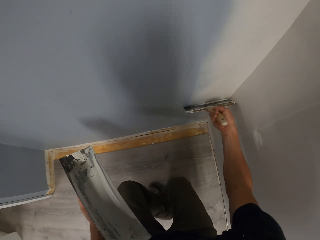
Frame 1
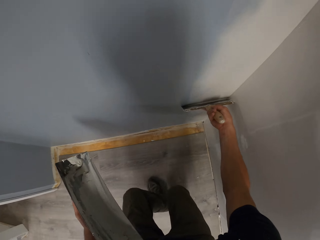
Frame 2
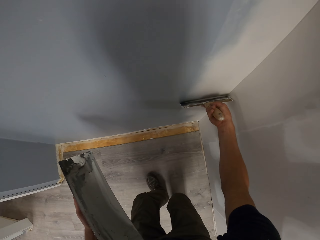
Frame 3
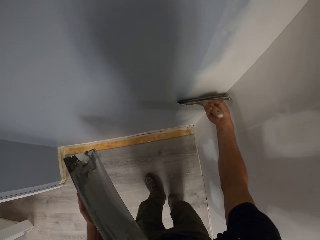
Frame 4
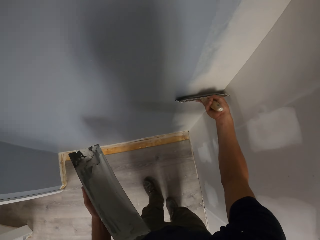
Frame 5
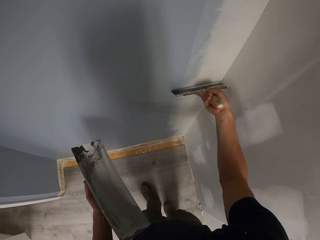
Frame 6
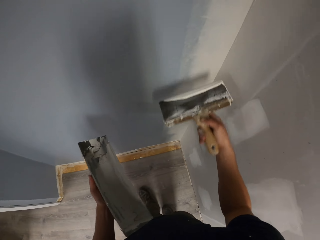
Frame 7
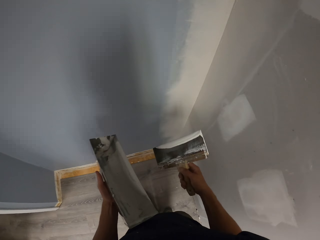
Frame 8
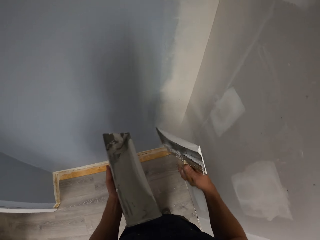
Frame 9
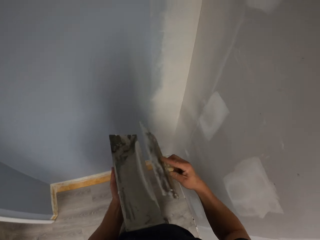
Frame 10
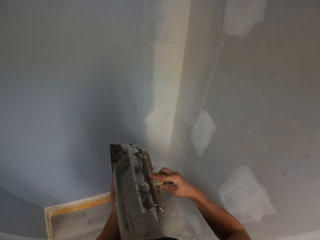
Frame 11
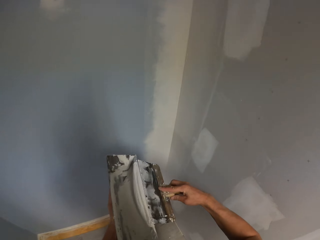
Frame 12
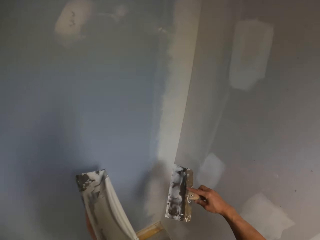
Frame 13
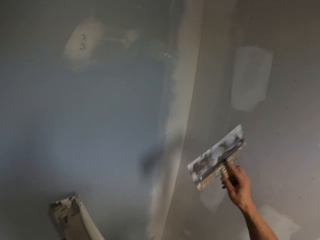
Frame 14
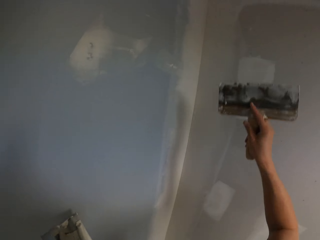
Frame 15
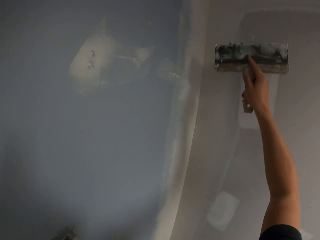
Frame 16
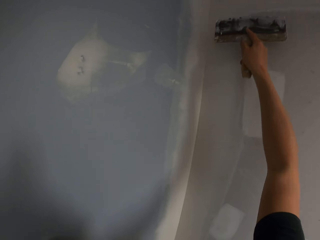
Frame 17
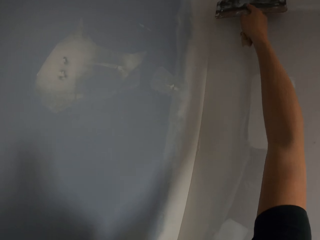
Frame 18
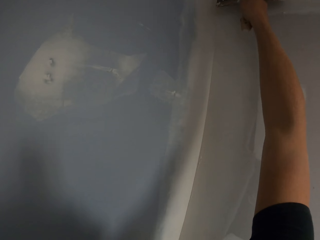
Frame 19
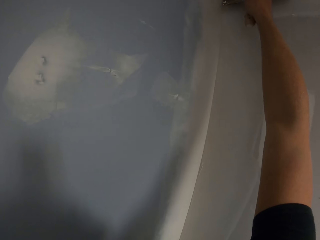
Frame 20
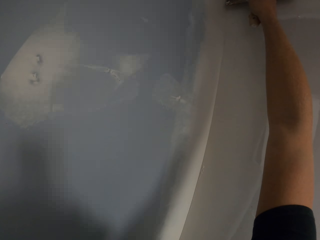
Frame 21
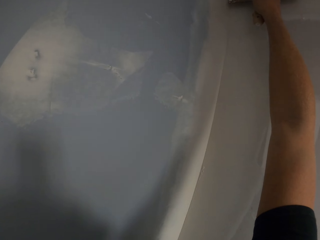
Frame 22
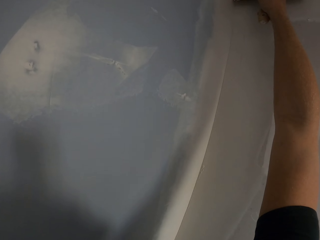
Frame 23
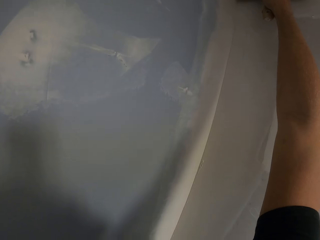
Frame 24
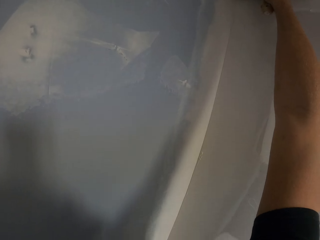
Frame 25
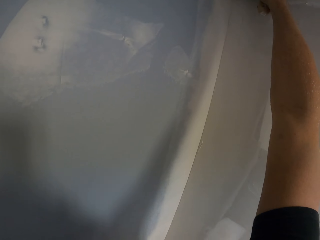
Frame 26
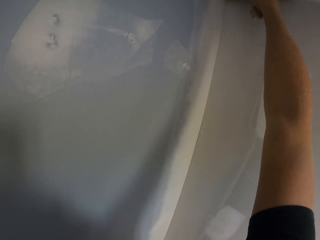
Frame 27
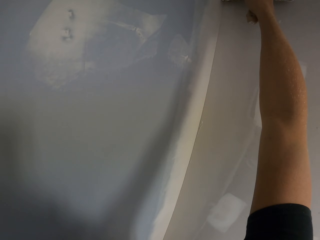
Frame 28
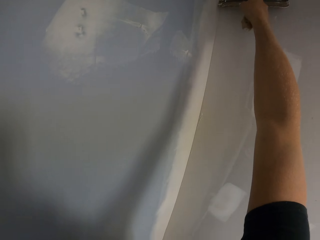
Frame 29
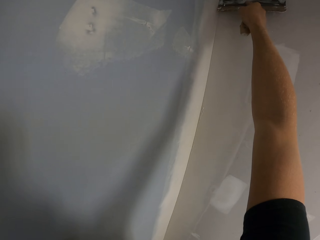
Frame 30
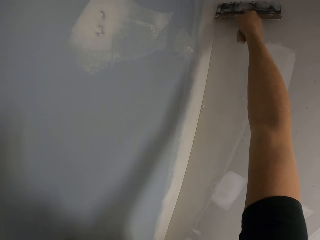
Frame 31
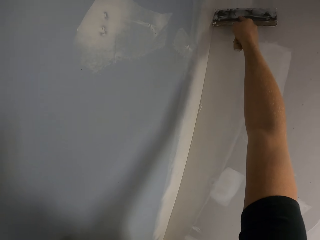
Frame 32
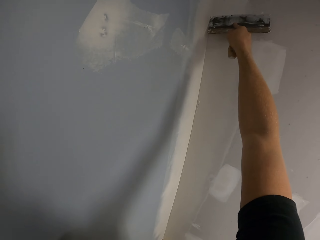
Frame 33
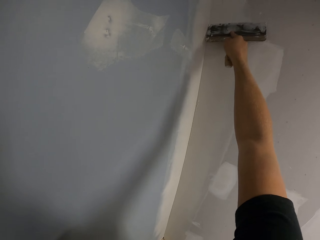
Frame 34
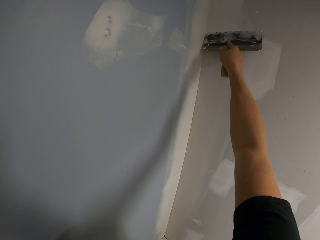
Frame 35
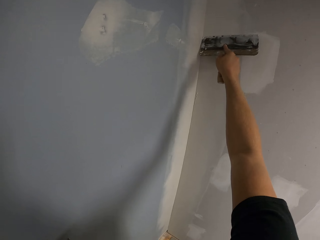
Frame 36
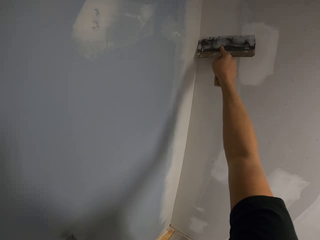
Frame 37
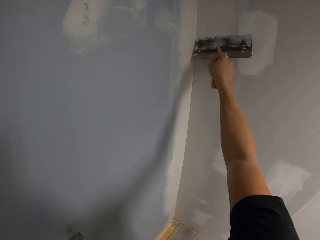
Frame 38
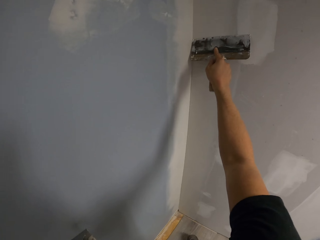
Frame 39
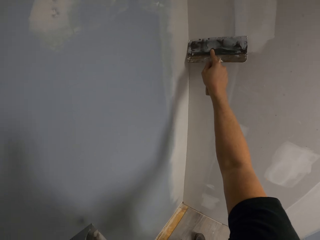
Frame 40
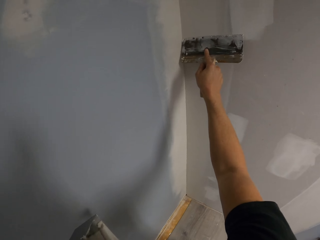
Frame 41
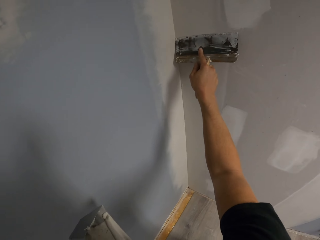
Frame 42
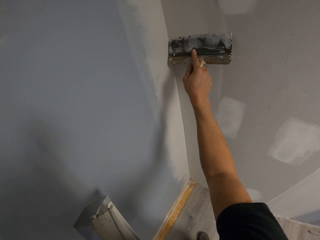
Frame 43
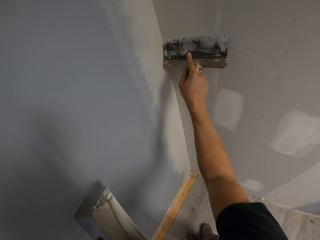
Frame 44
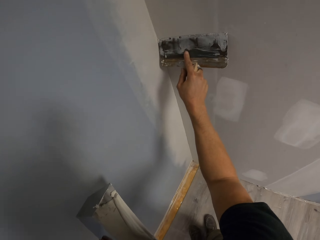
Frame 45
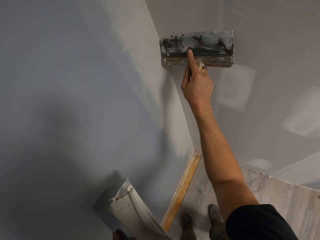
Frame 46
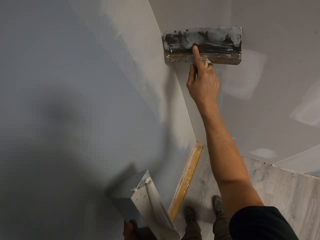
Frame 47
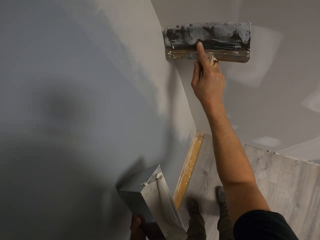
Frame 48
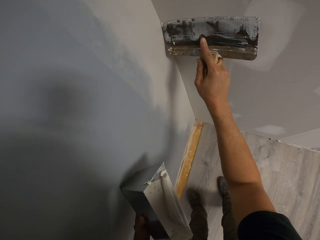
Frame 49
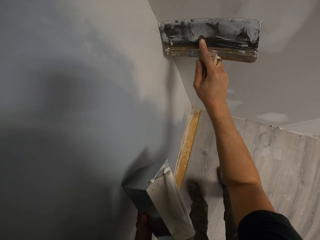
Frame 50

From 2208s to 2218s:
The camera wearer draws paint from the paint tray or paint can with the taping knife or paint brush. They apply paint on the wall with the paint brush.

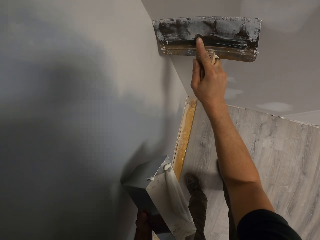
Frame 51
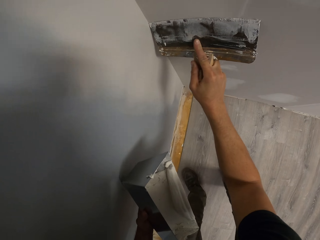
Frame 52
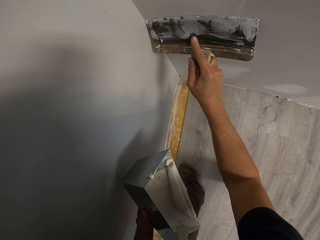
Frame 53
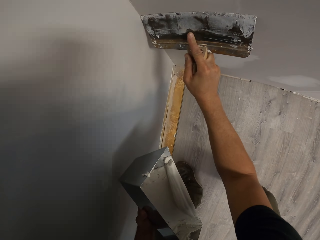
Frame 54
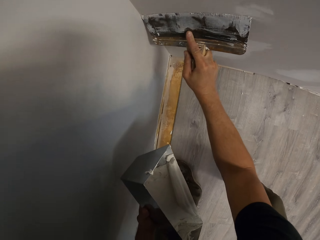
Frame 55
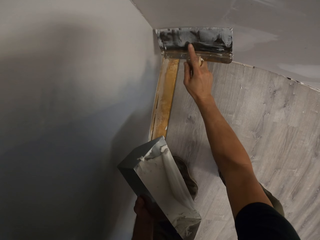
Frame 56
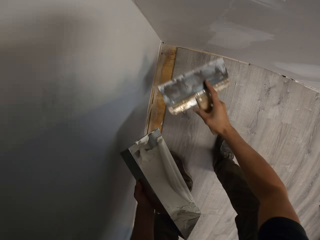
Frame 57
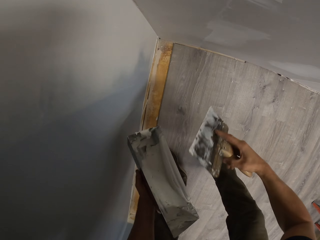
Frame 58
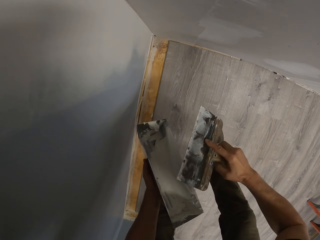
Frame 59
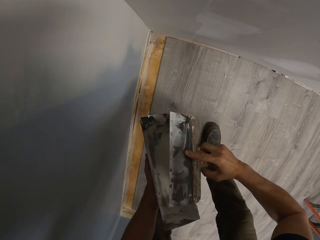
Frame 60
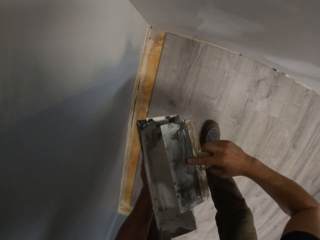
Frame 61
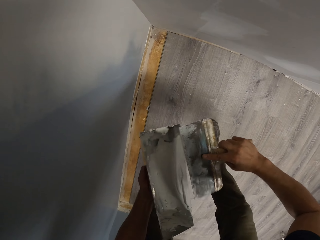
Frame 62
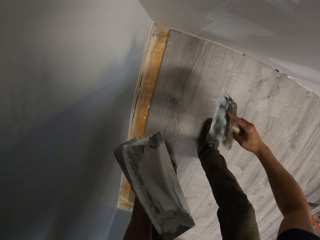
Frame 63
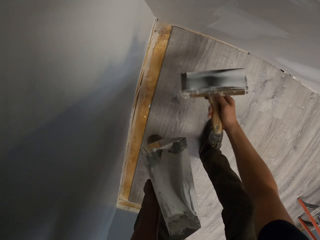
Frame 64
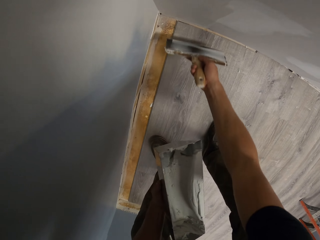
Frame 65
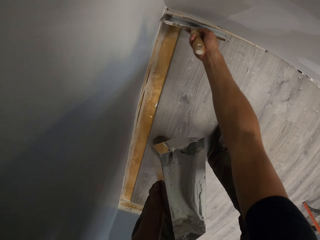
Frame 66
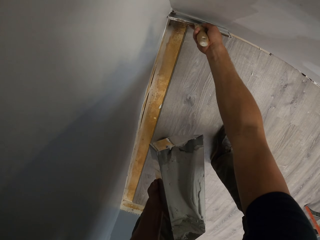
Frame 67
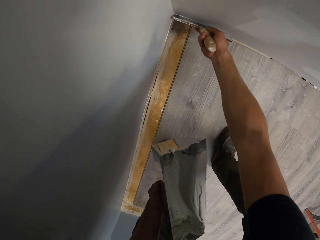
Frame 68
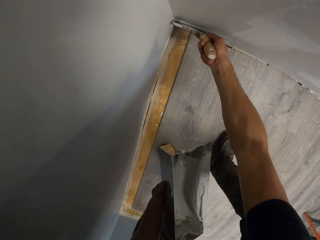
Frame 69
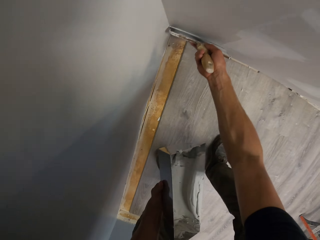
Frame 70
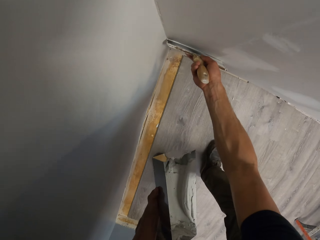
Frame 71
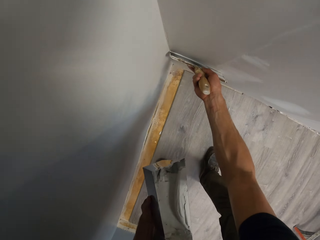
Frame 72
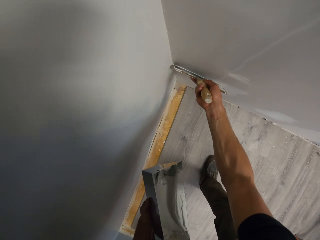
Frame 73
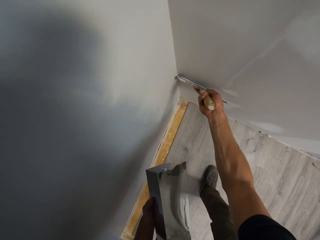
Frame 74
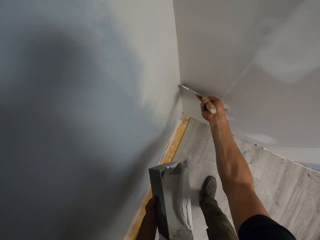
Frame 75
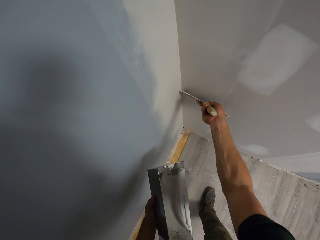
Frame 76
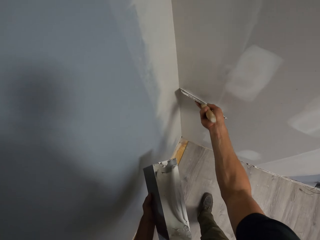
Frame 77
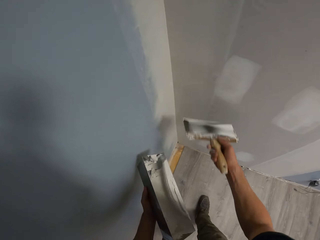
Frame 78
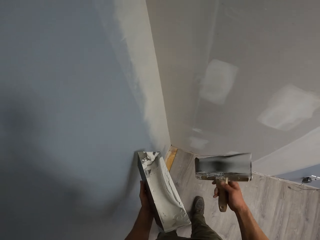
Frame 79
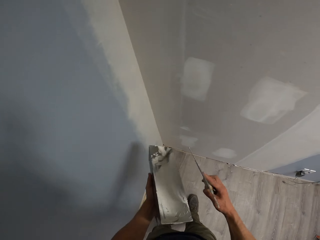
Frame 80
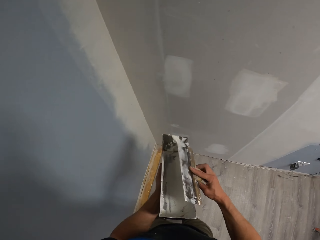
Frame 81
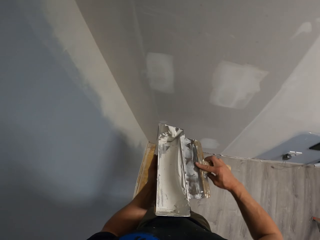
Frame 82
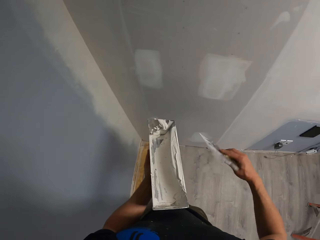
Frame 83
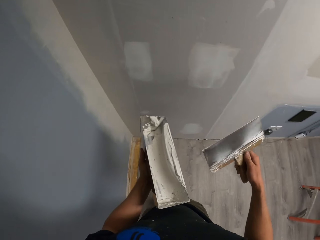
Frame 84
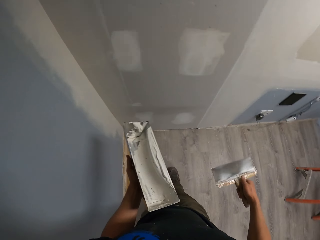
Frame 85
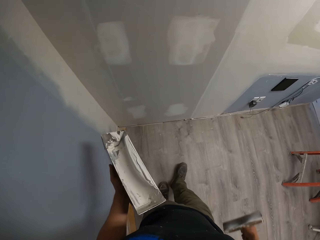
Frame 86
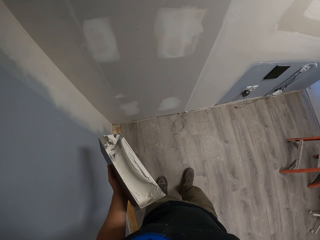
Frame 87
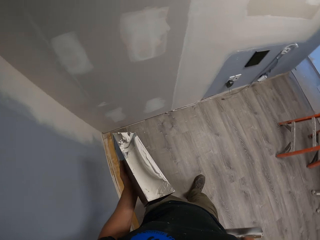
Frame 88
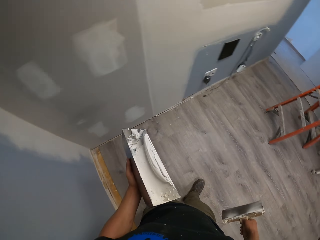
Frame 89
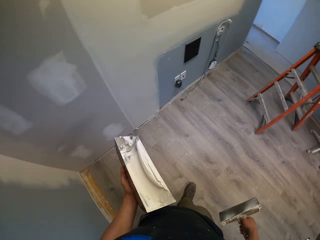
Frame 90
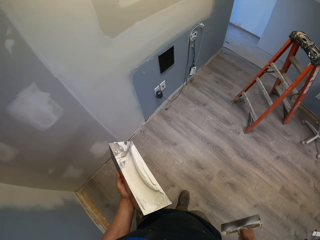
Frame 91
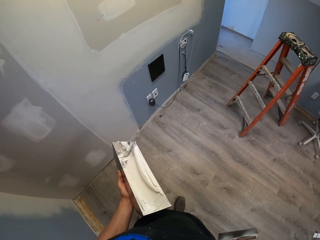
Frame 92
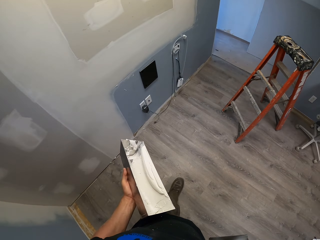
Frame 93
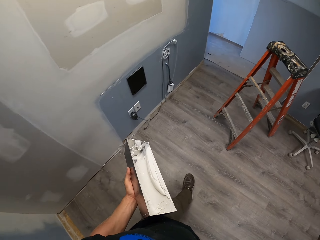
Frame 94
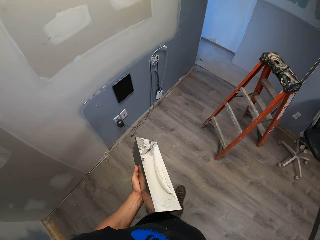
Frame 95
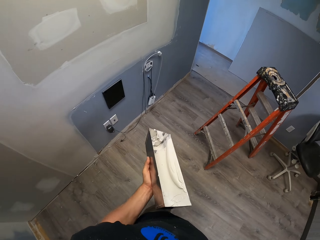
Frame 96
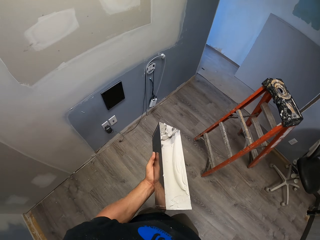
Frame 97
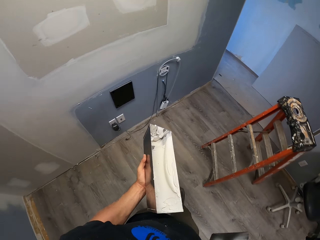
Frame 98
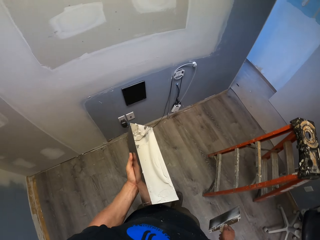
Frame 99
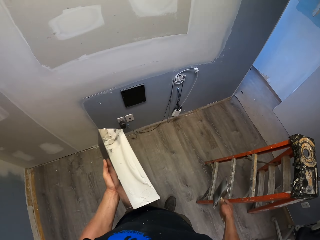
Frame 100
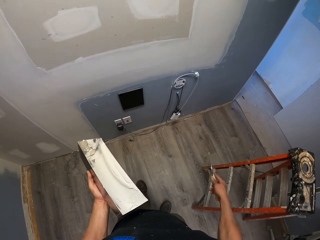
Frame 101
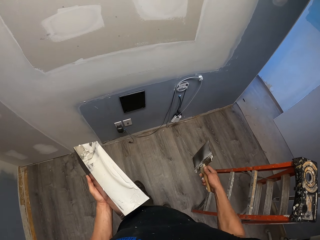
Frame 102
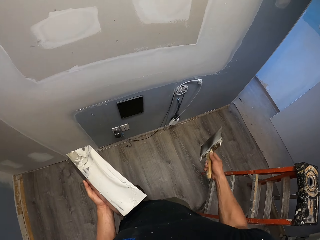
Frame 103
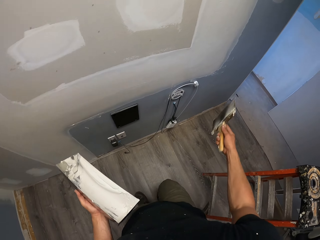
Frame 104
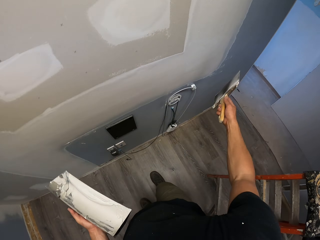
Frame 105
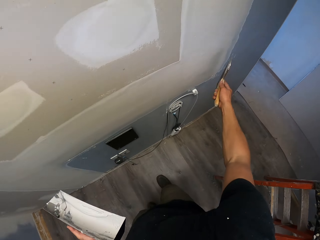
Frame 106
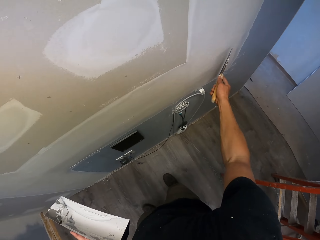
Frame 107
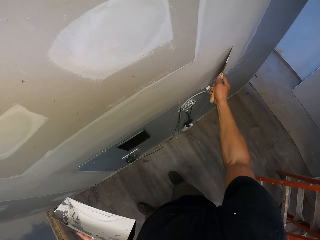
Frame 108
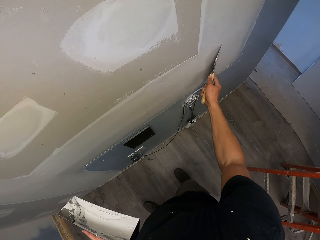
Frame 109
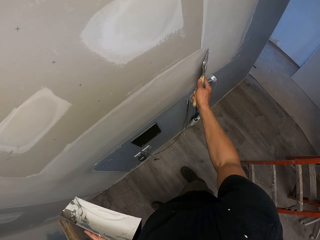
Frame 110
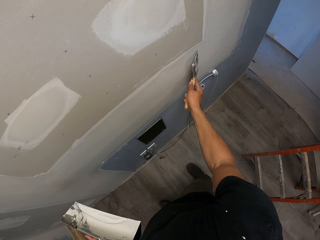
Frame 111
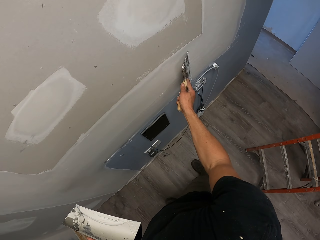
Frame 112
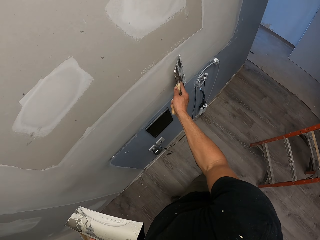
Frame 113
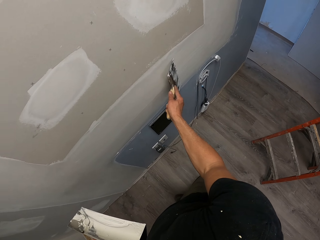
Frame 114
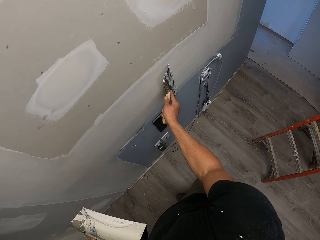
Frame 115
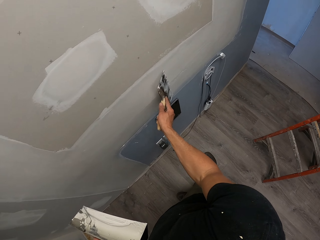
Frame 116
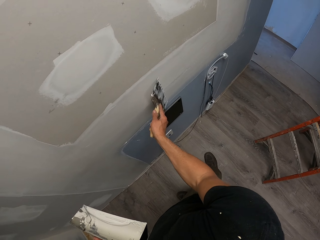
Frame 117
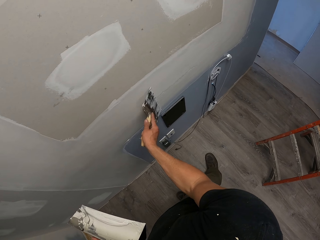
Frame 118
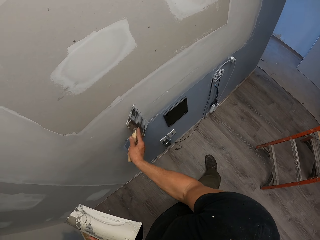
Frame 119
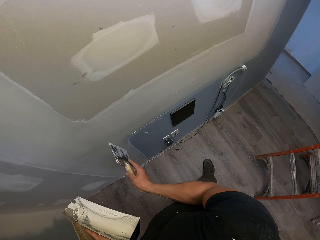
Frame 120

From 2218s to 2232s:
The camera wearer draws paint from the paint tray or paint can with the taping knife or paint brush. They apply paint on the wall with the paint brush. They draw paint from the paint tray with the taping knife. They walk around the room. They apply paint on the wall with the paint brush.
